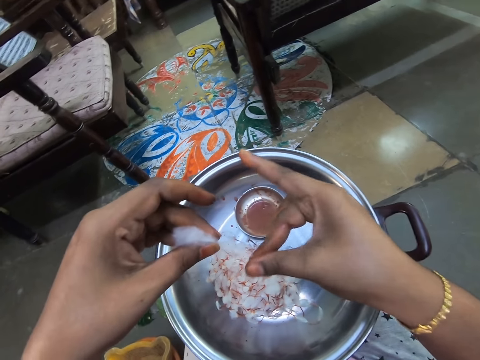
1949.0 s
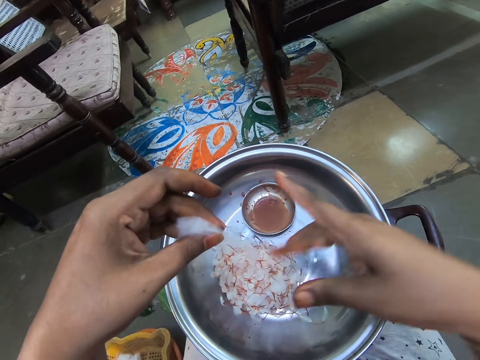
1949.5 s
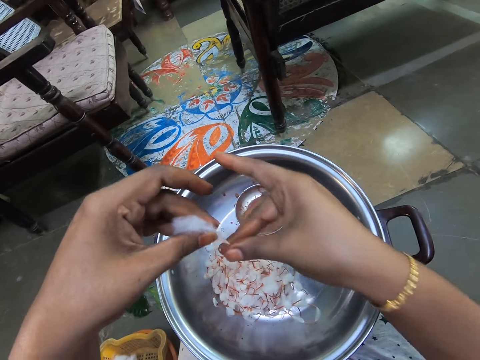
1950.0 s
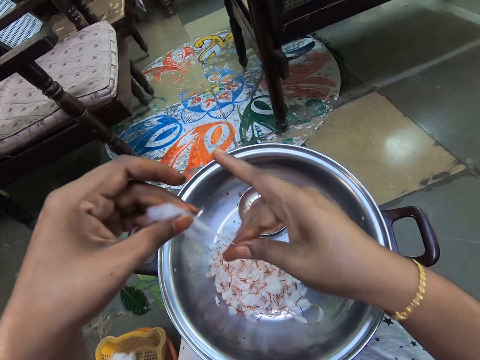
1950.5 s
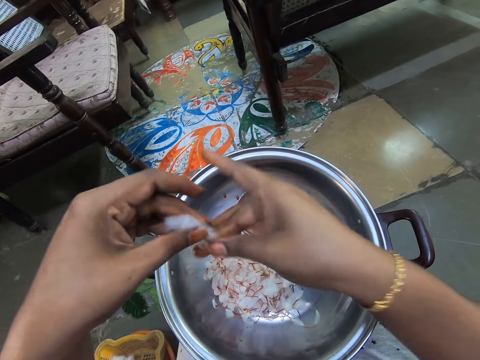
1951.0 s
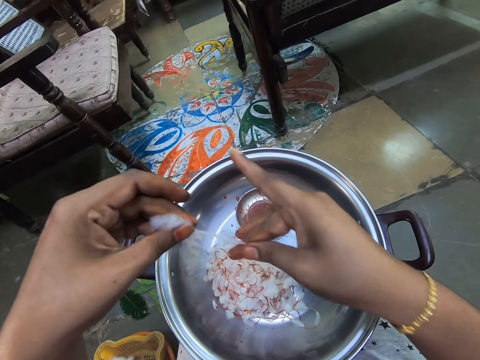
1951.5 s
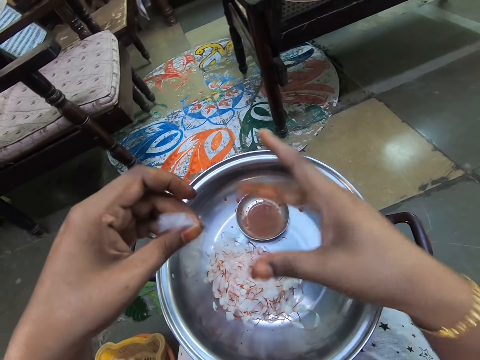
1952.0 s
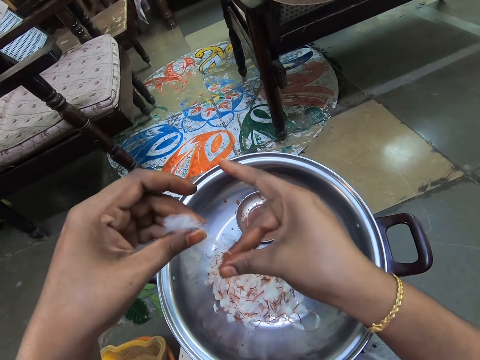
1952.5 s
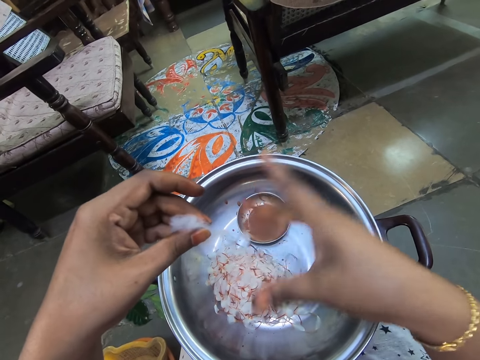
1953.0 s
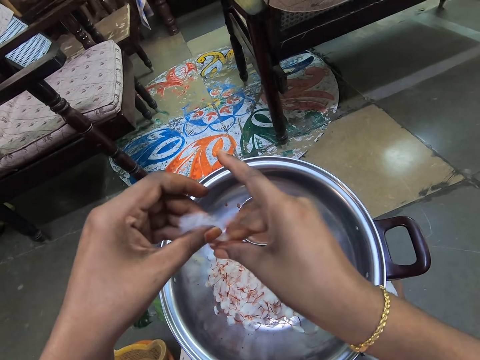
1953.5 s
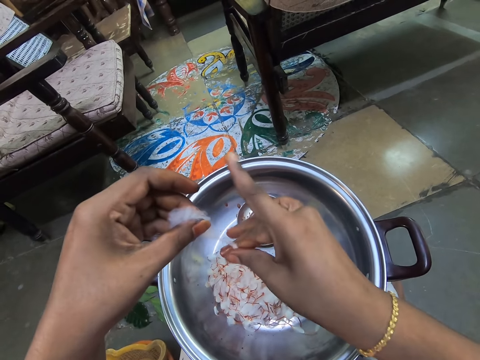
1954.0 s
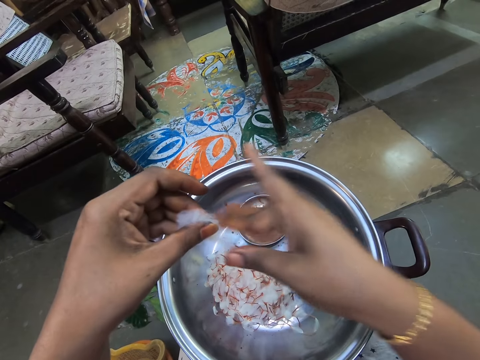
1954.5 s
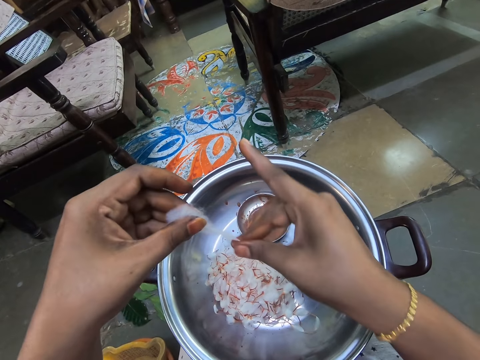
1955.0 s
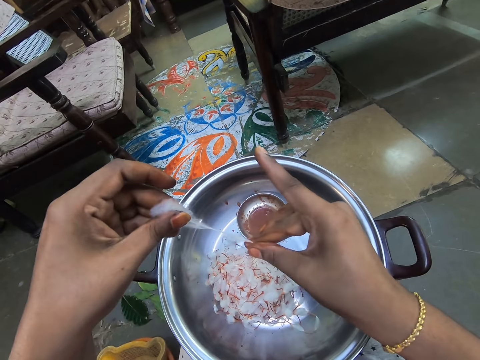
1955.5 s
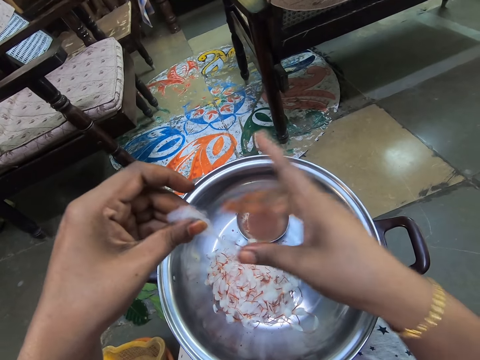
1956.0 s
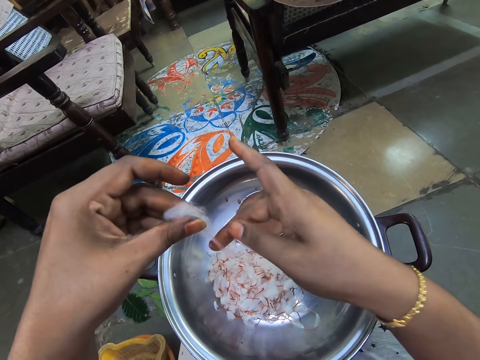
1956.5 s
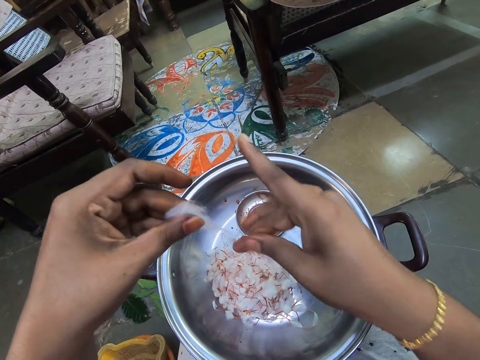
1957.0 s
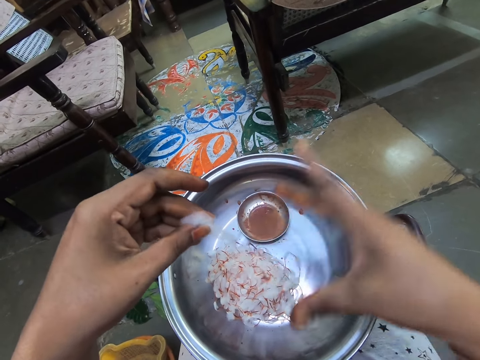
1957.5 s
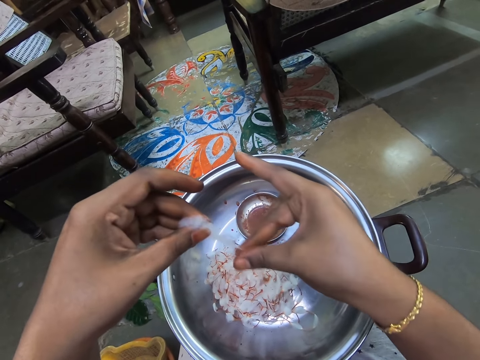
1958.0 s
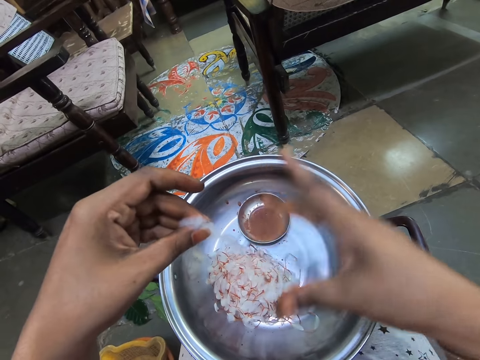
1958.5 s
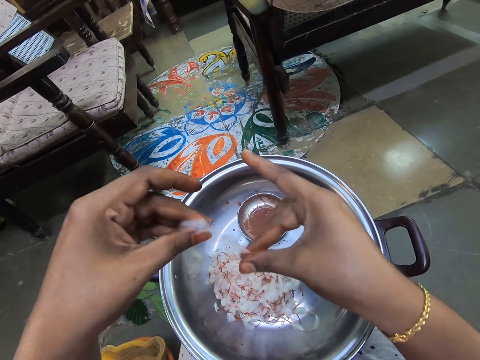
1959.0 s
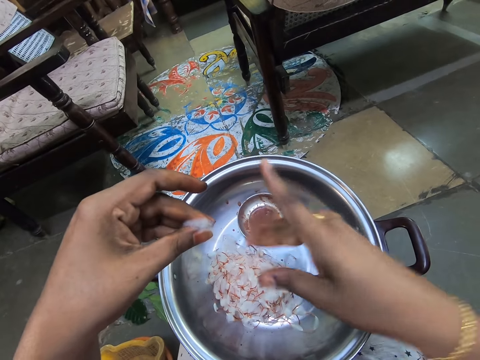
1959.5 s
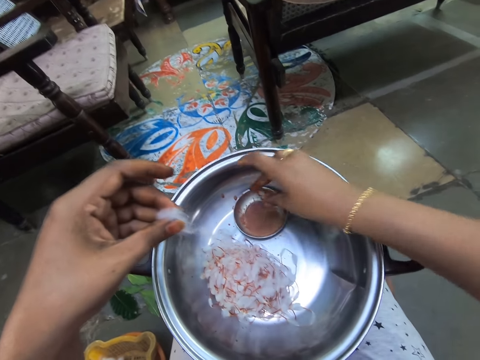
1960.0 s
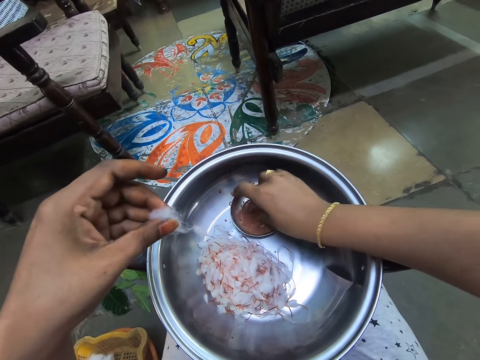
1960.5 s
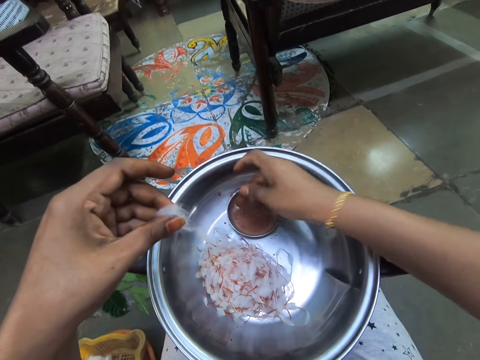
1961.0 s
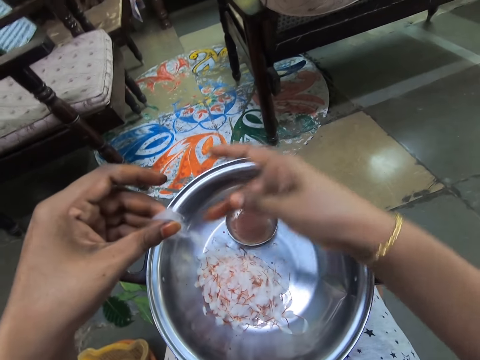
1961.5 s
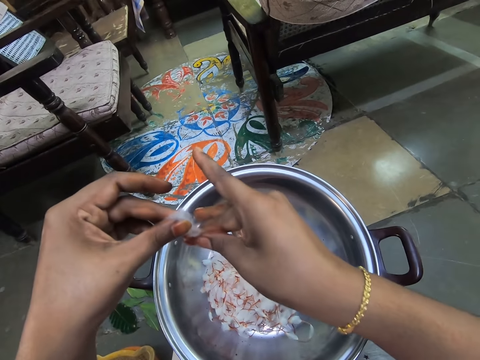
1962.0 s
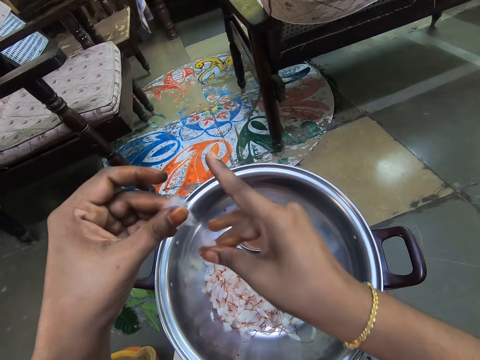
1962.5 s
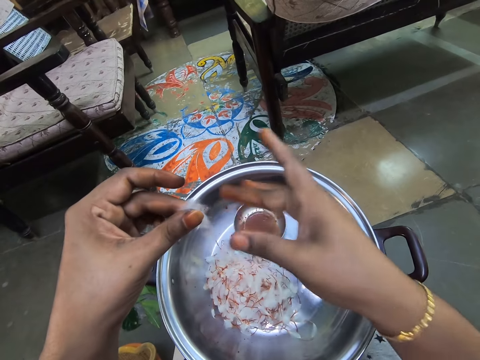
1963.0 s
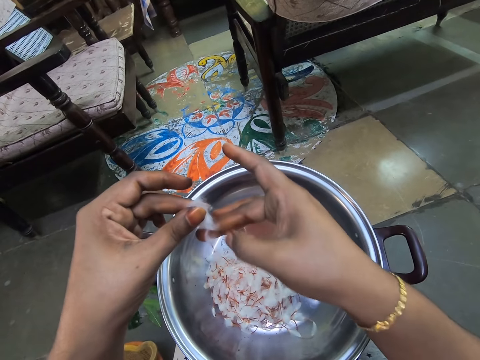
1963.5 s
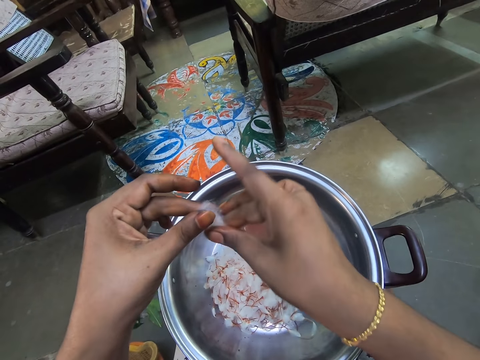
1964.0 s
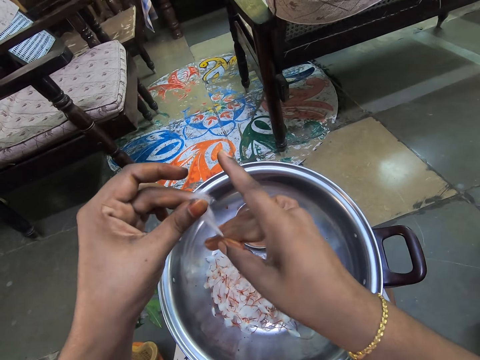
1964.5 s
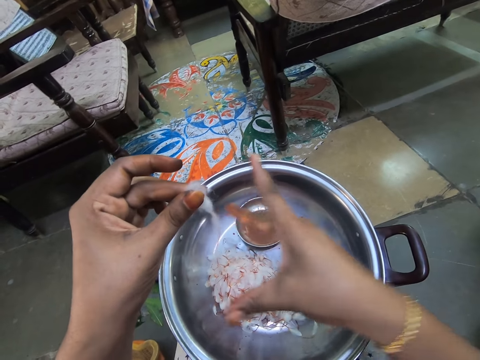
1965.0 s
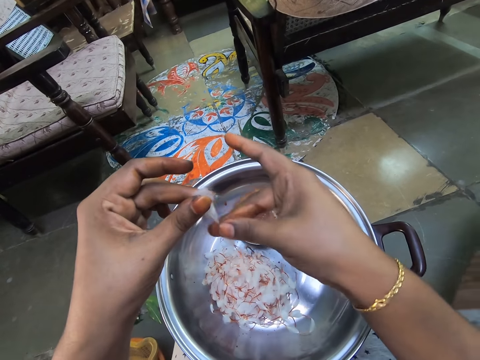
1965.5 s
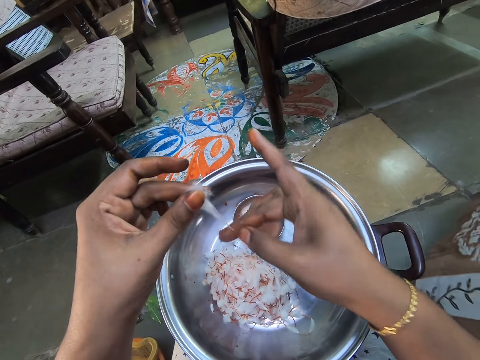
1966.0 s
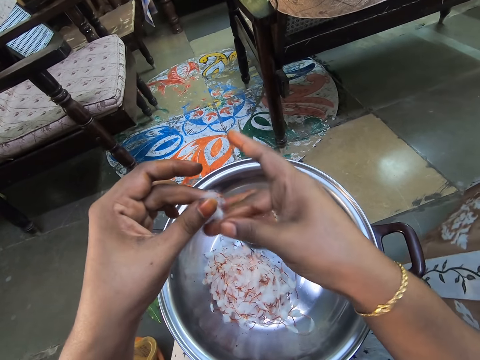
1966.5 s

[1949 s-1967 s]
The camera wearer dips the fingers into the water in the basin. They pull a string out of the cotton.

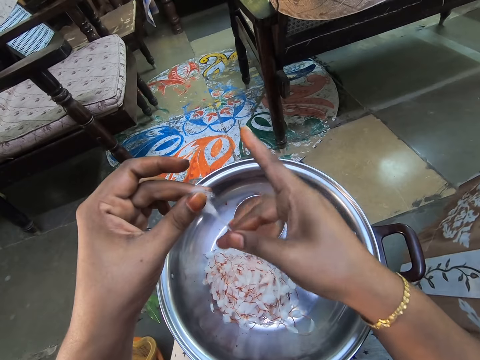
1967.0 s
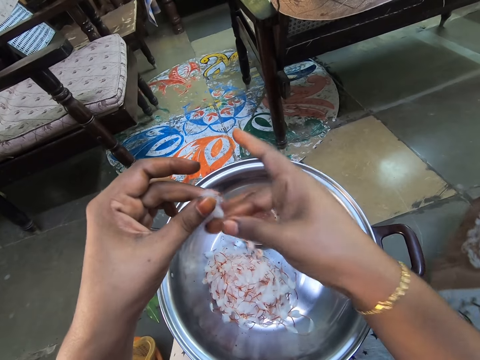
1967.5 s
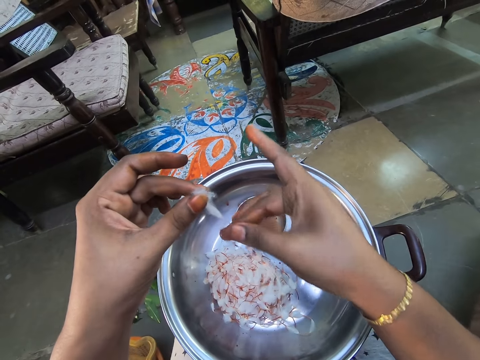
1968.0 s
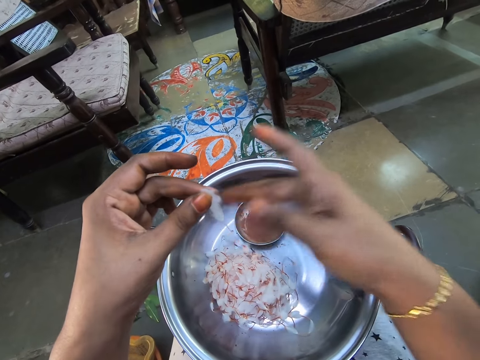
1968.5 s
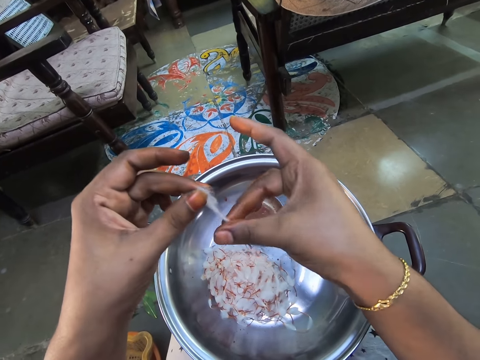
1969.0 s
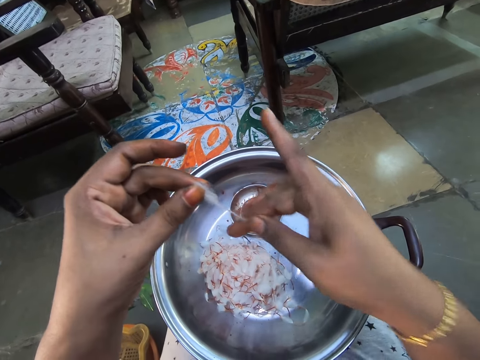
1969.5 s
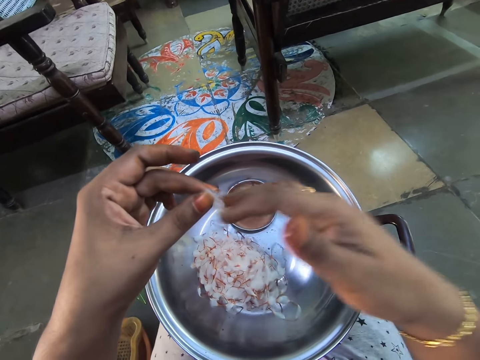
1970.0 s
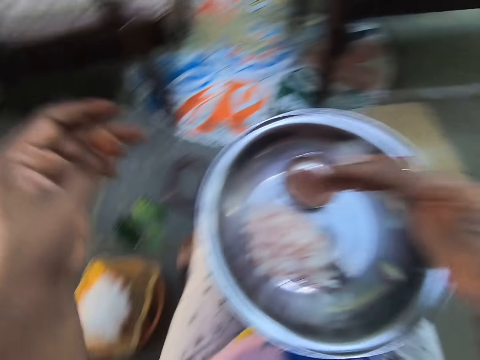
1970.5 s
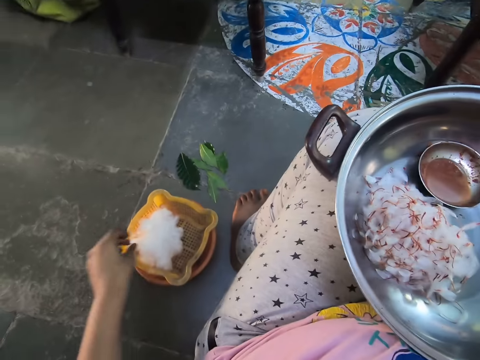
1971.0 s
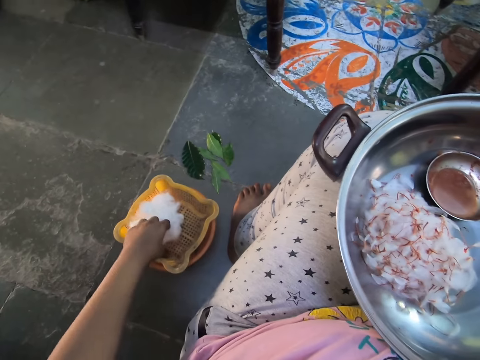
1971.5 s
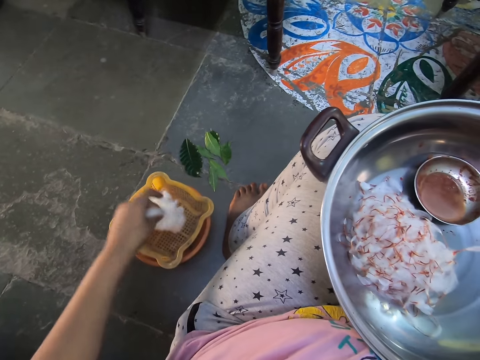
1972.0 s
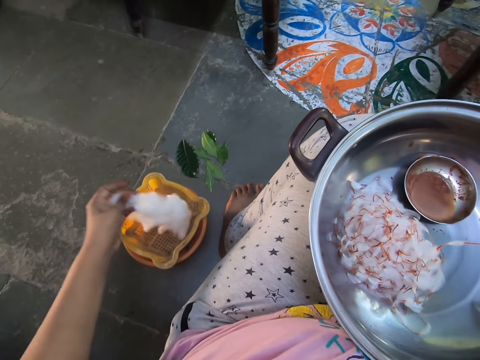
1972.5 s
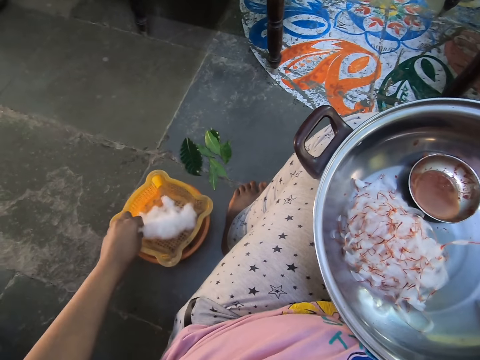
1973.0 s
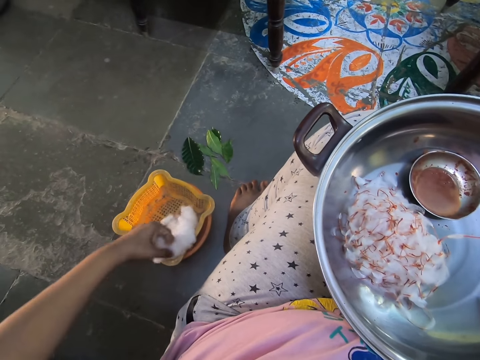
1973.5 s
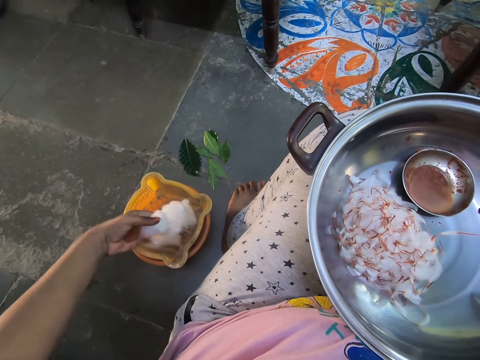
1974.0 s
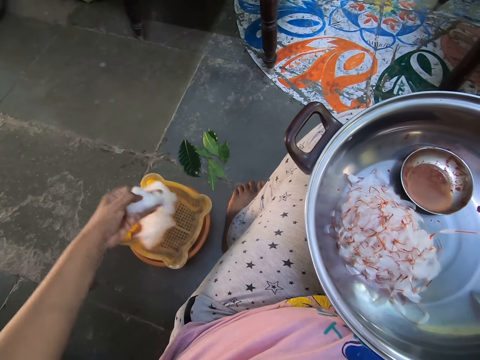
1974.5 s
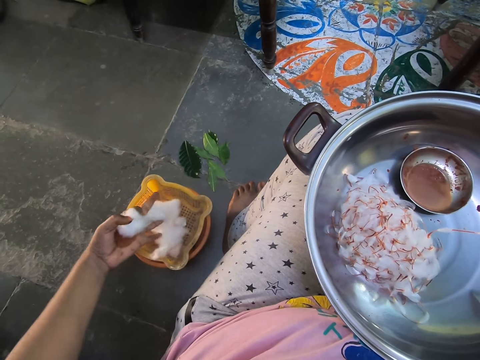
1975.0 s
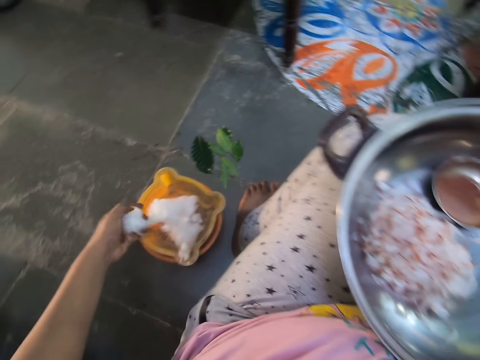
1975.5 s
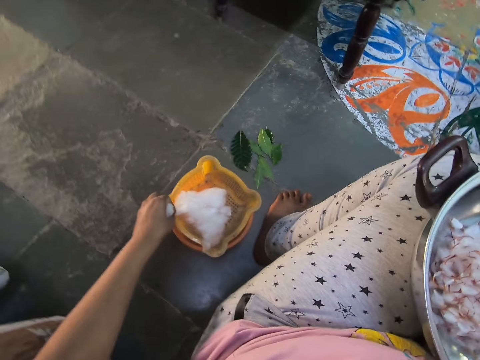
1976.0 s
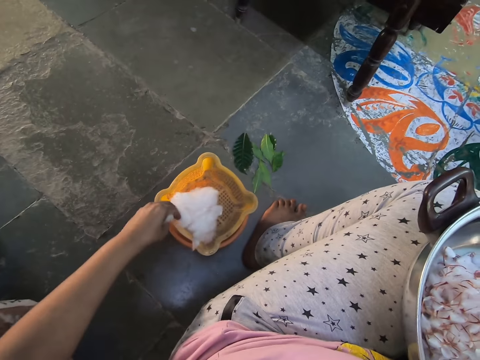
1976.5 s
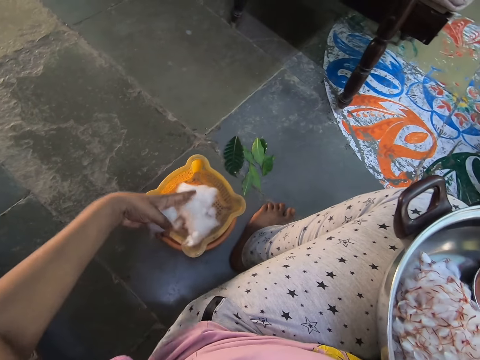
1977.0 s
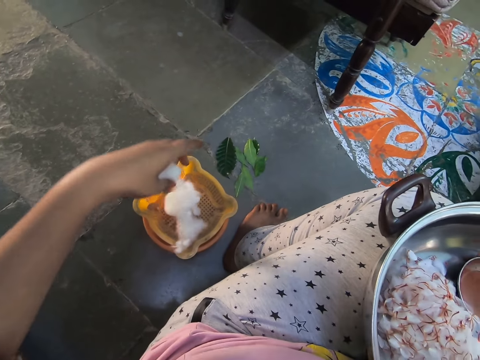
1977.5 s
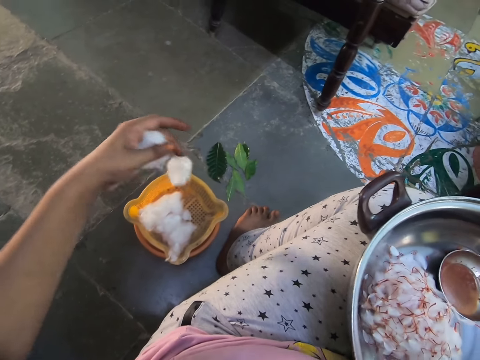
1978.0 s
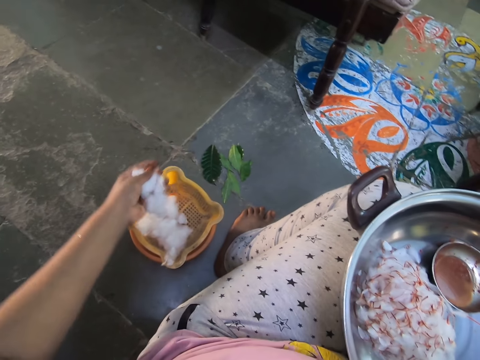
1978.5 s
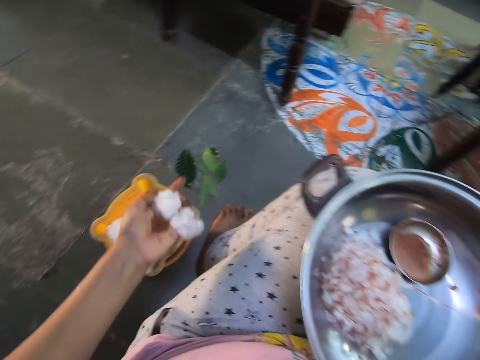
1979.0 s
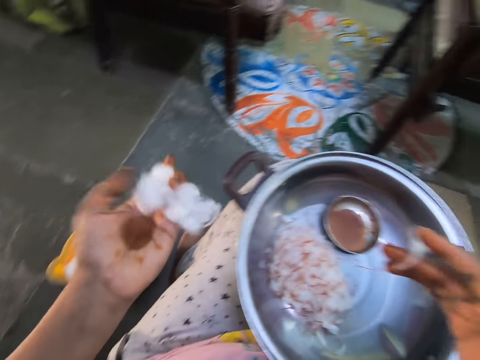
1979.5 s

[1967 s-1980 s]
The camera wearer picks the cotton wool. They cut the cotton wool.
